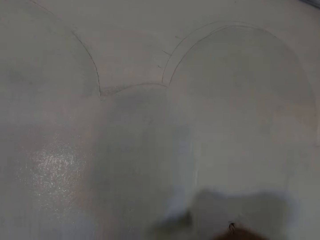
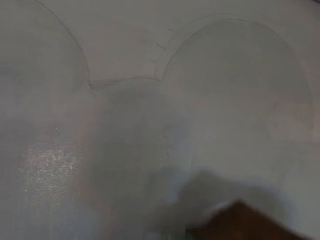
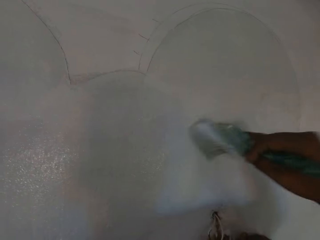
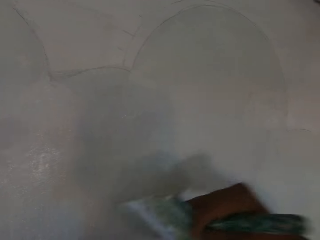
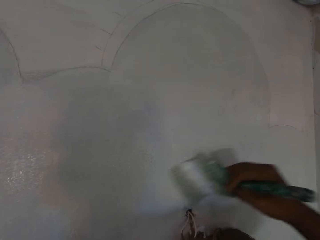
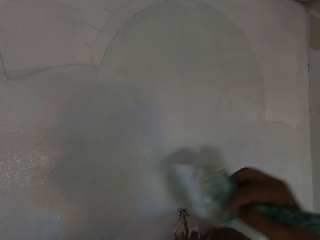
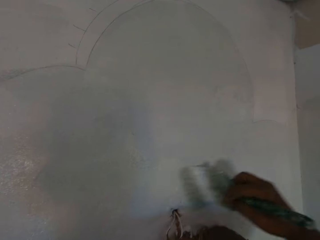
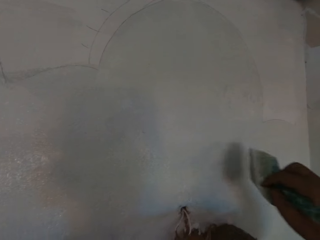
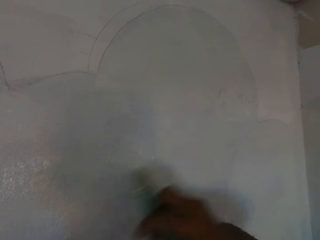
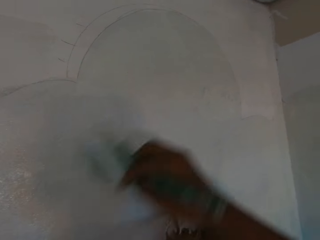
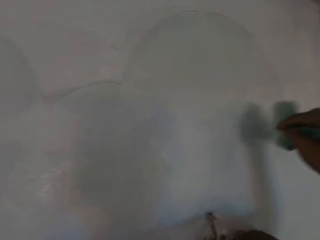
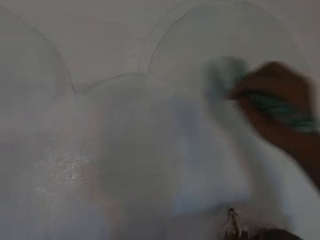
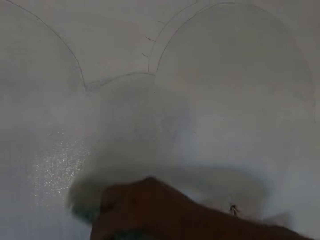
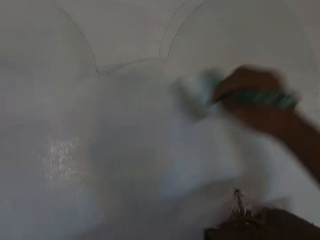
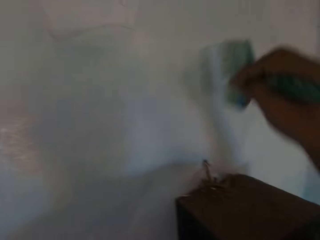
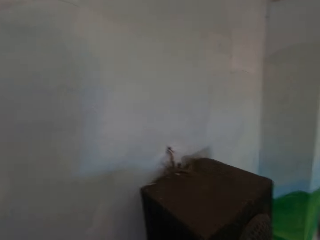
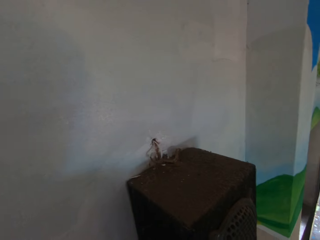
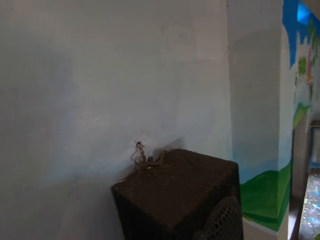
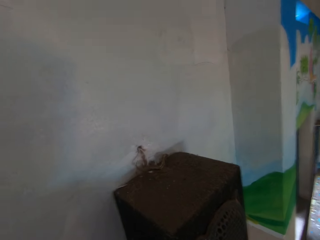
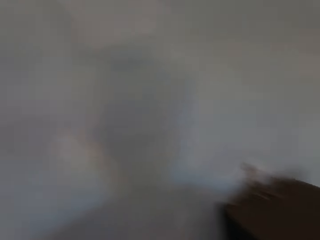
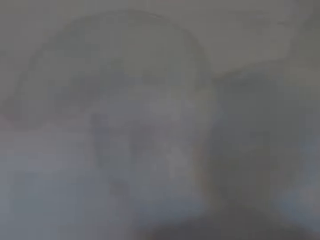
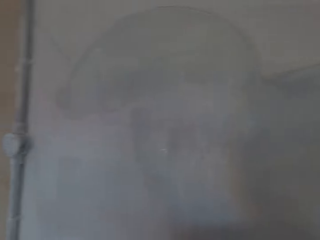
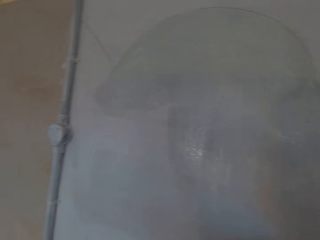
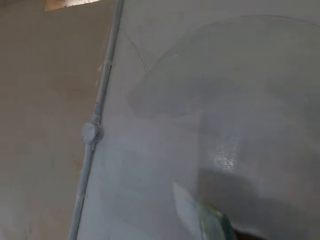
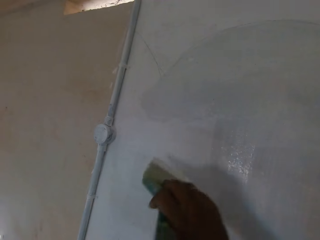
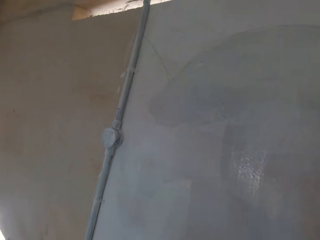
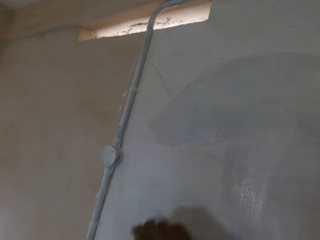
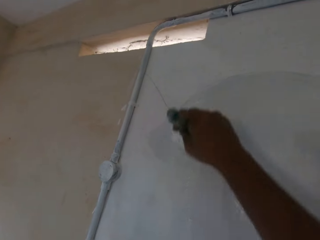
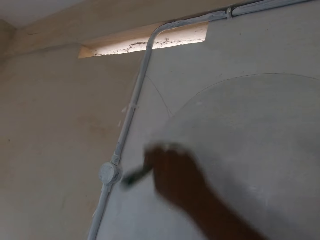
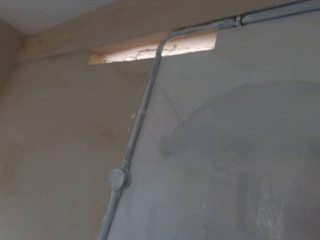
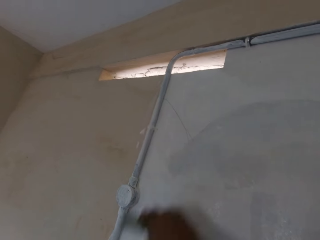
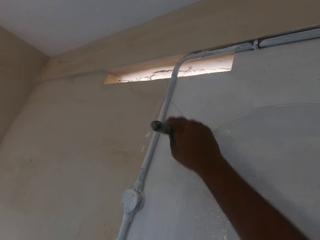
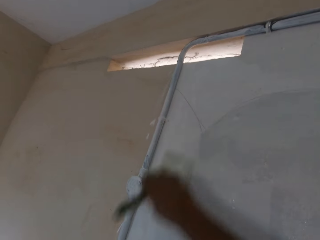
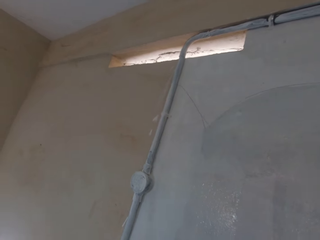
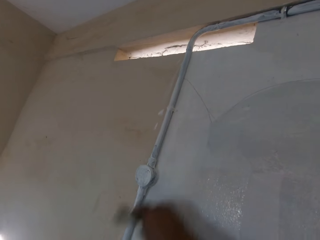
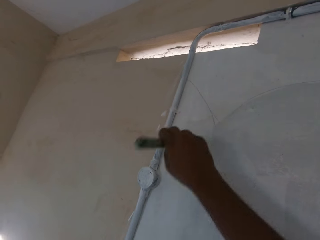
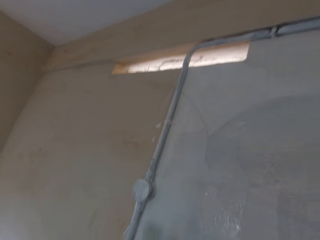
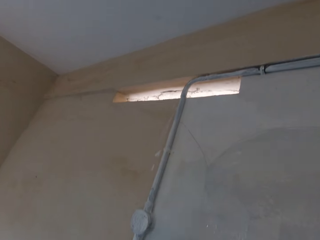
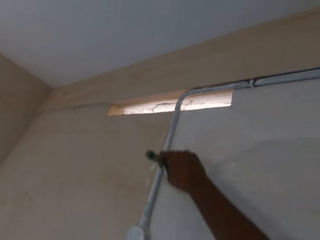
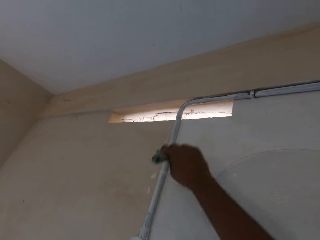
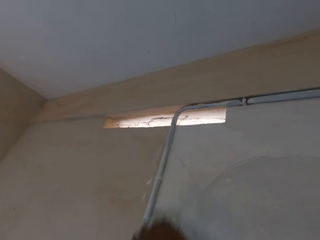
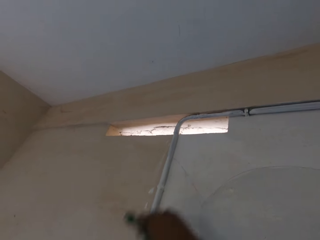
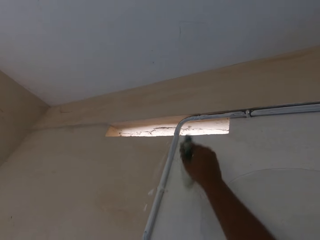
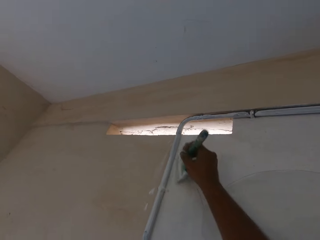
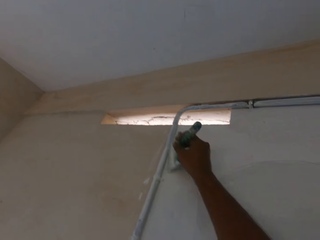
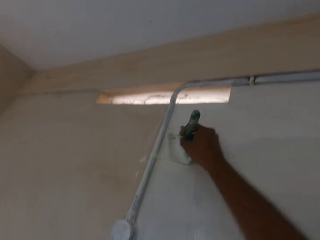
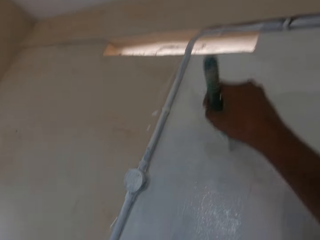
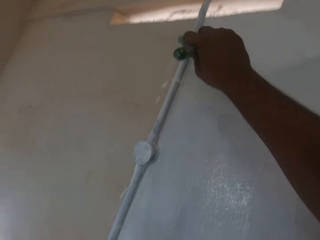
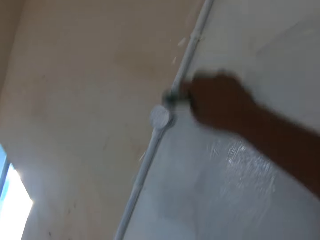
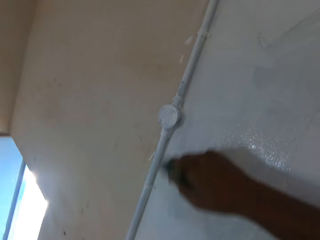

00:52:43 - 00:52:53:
The camera wearer paints the wall with the paintbrush in his right hand.

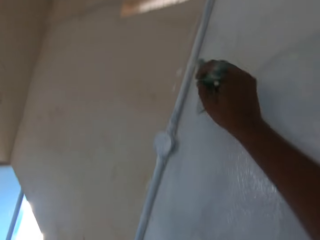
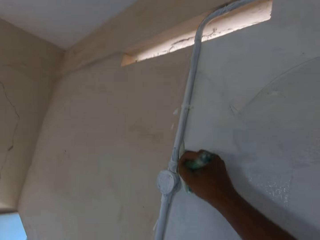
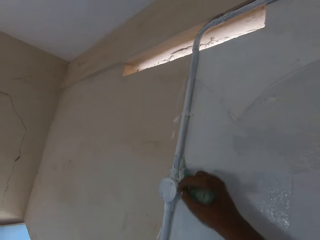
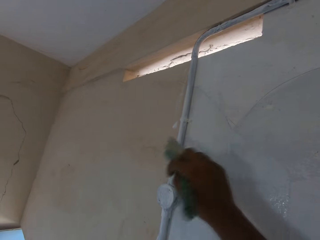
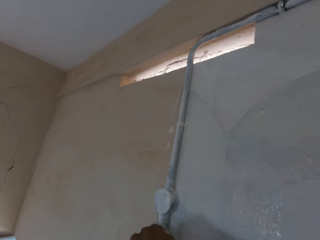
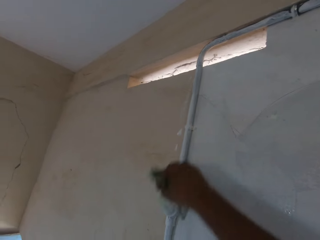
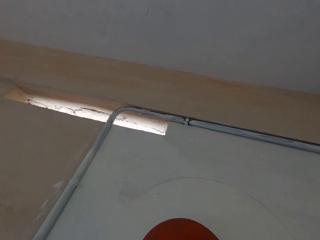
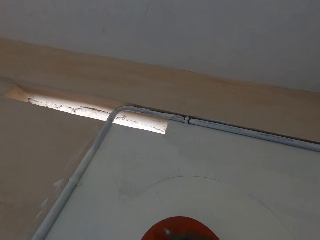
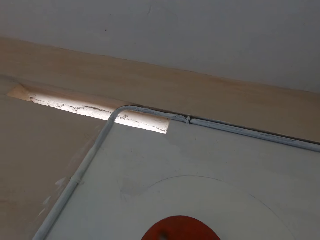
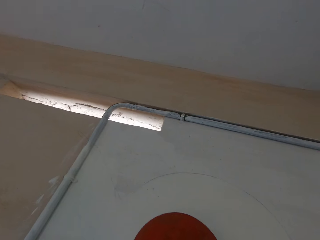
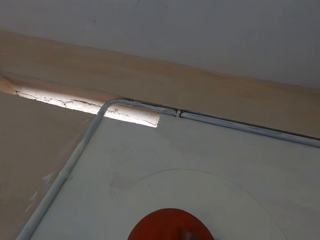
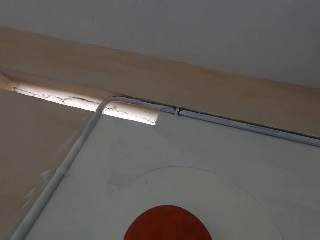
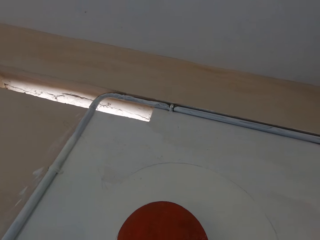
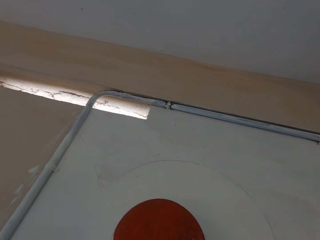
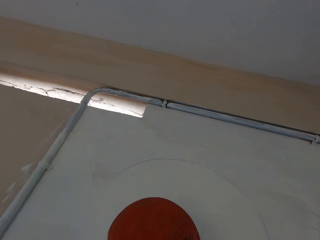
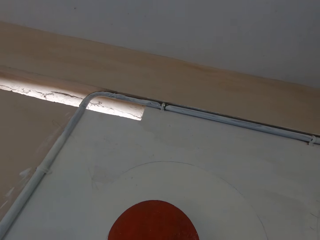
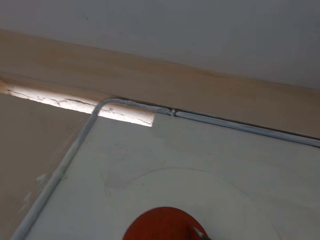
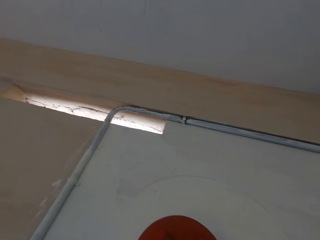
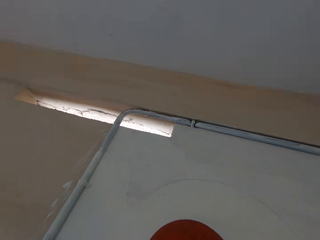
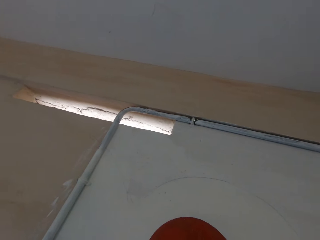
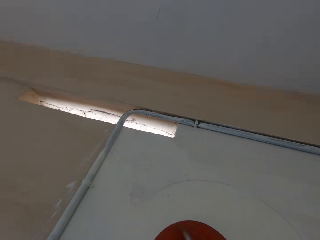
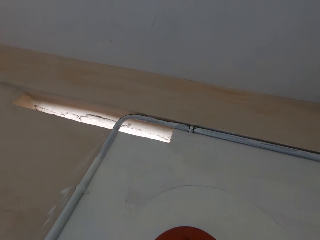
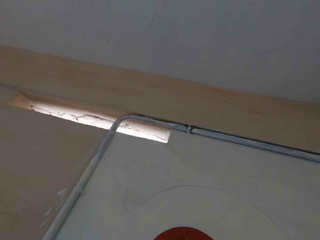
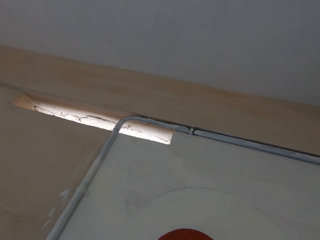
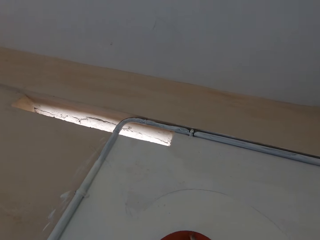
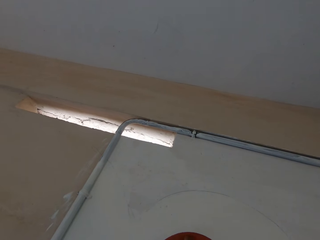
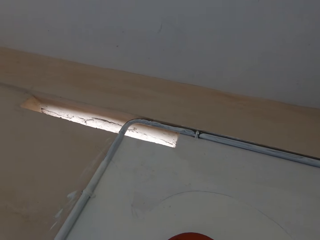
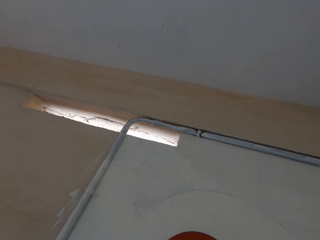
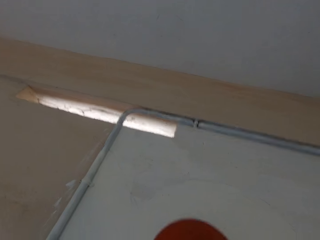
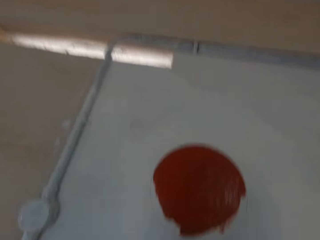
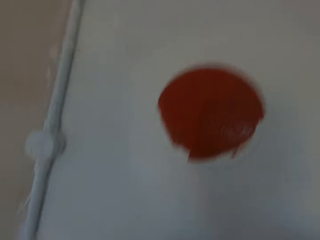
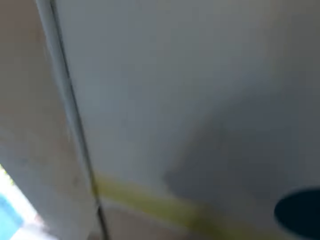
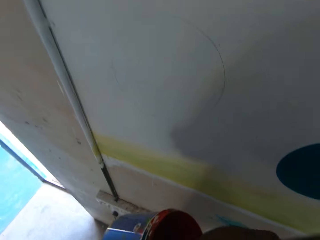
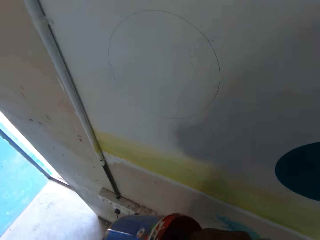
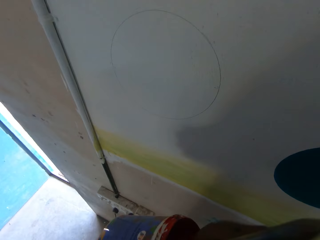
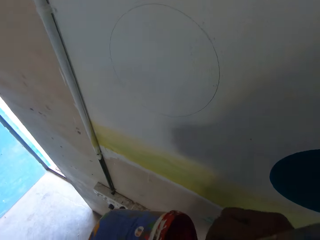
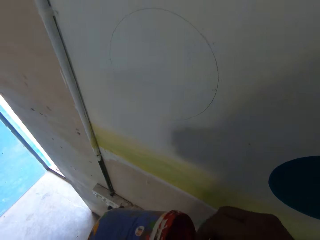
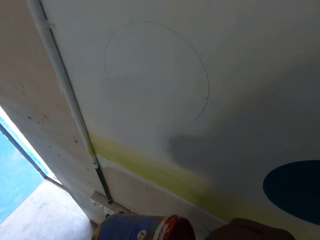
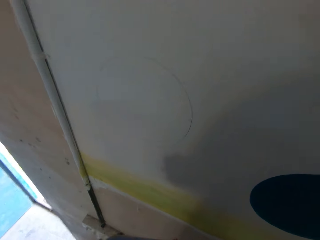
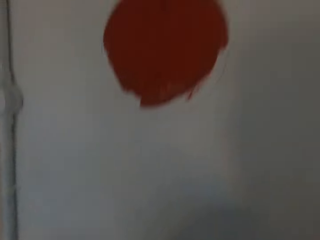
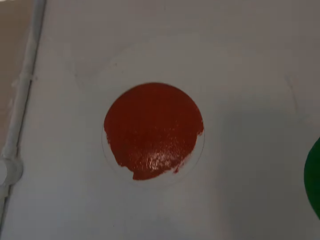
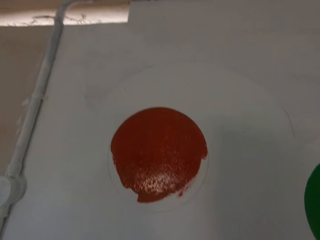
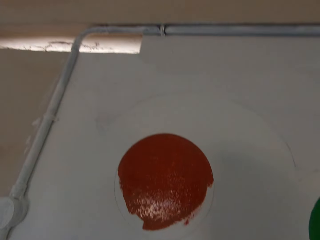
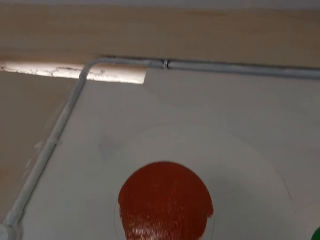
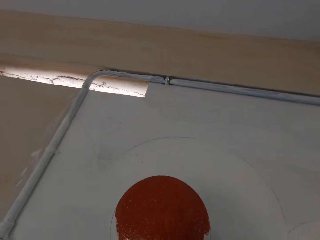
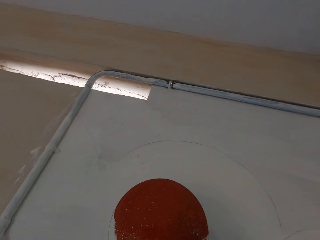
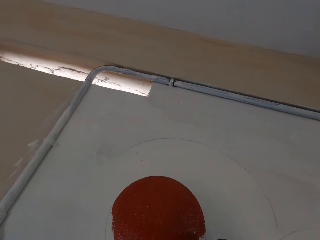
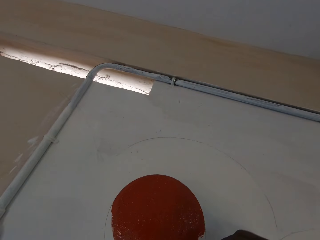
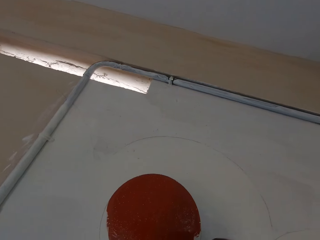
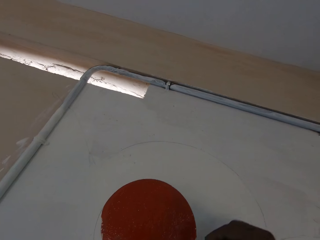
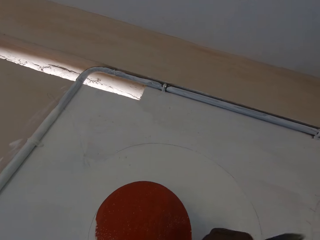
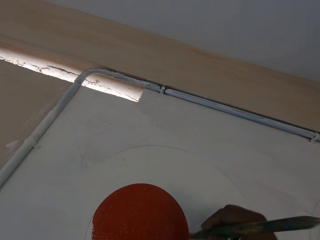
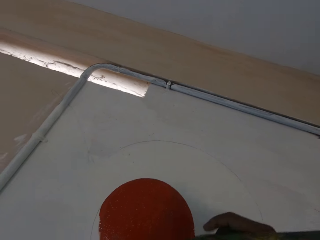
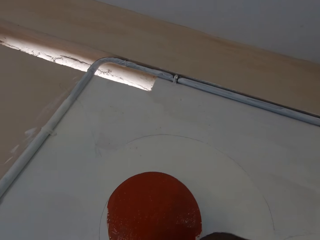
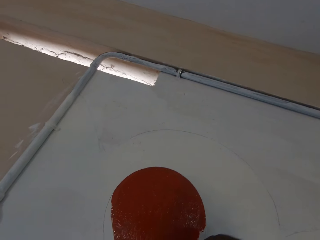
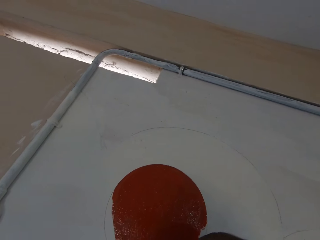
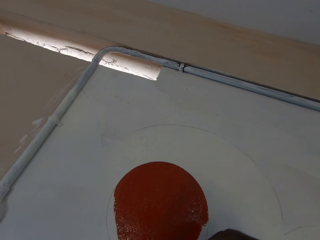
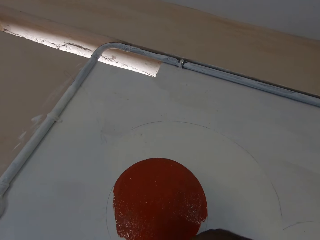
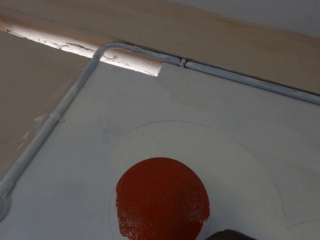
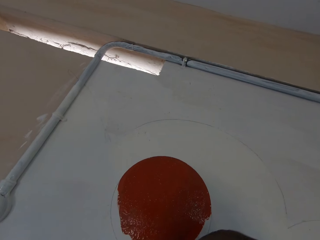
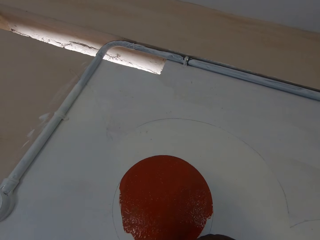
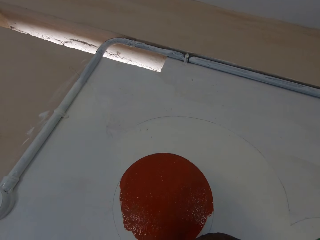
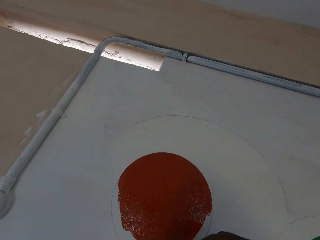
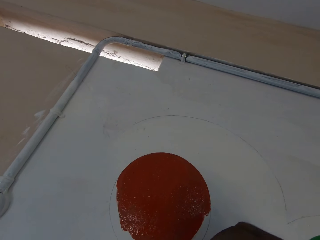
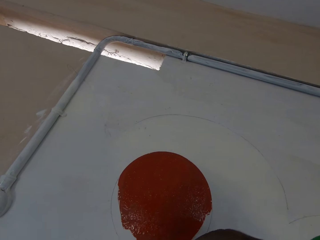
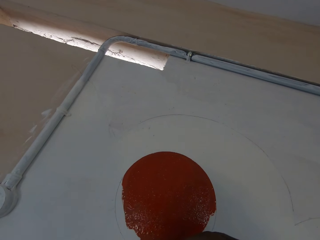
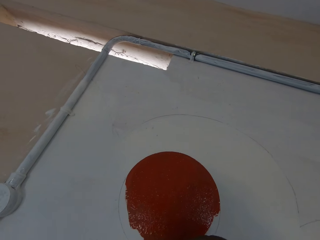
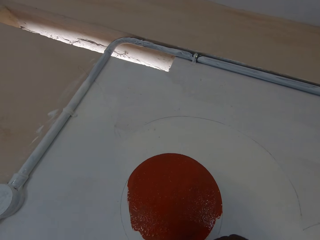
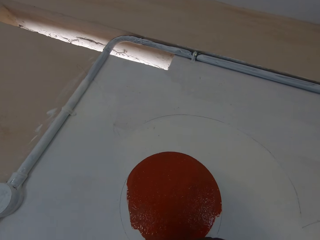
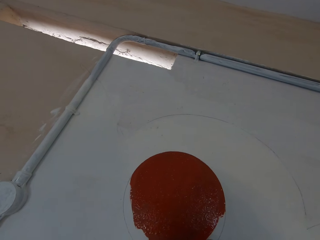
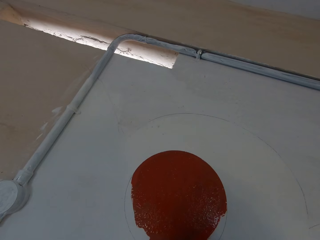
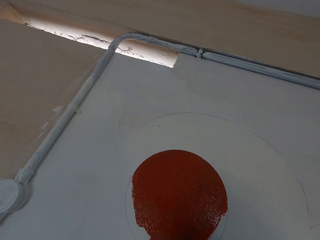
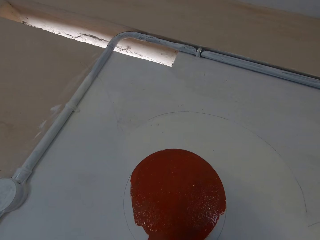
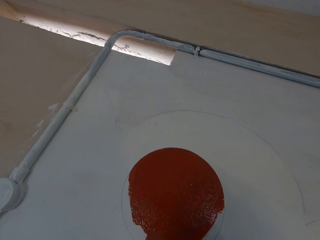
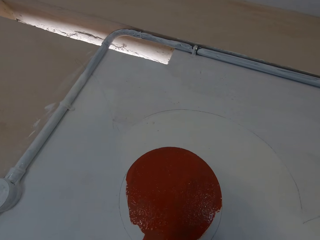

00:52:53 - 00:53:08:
The camera wearer paints the wall with a paintbrush in his right hand. He takes paint from a paint container in his left hand with the paintbrush in his right hand. He paints the wall with the paintbrush in his right hand.
